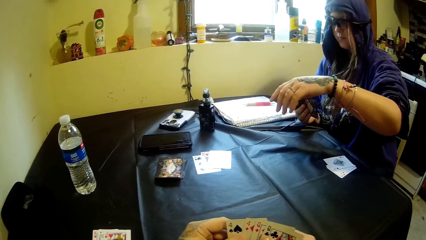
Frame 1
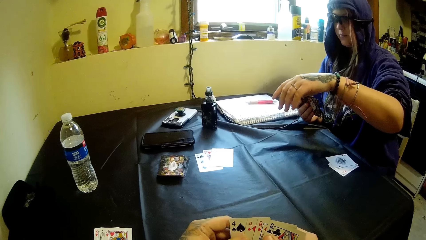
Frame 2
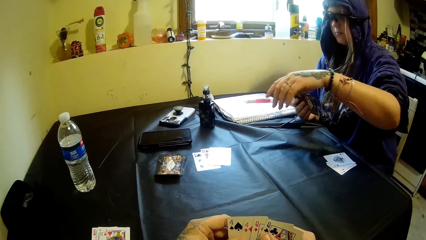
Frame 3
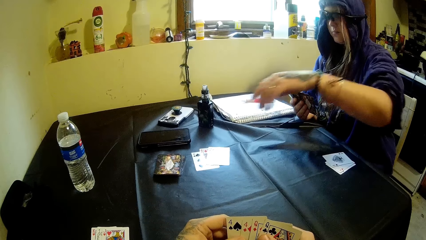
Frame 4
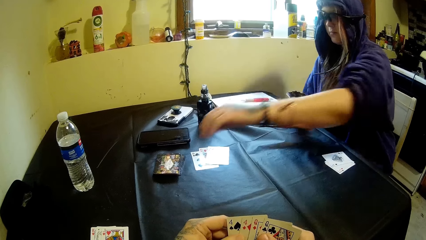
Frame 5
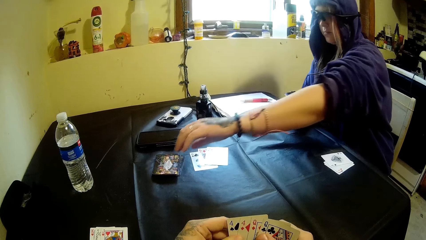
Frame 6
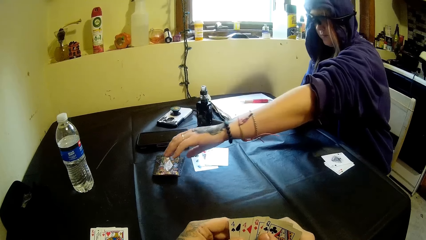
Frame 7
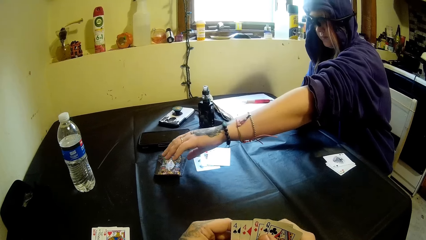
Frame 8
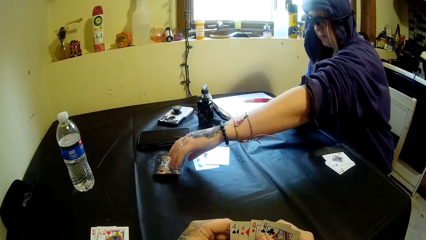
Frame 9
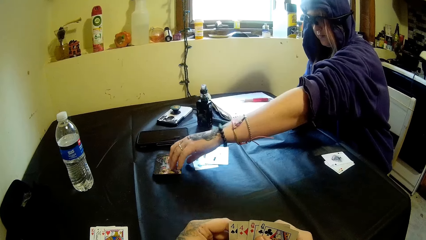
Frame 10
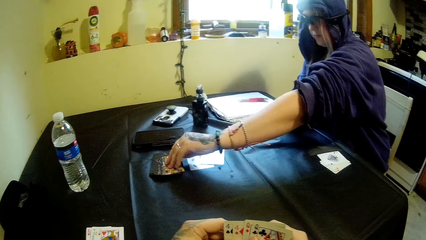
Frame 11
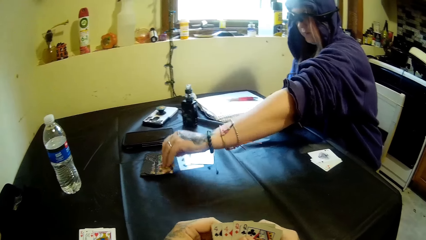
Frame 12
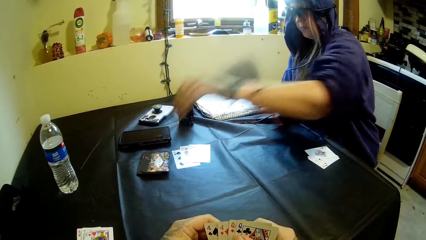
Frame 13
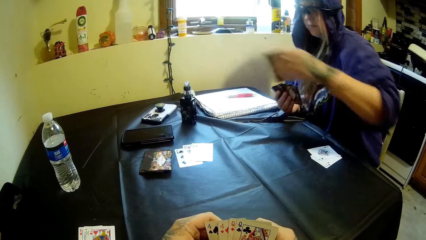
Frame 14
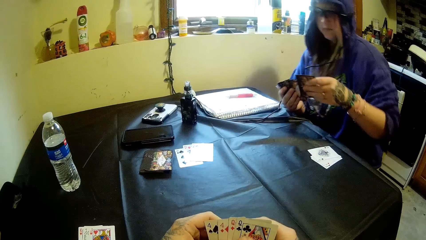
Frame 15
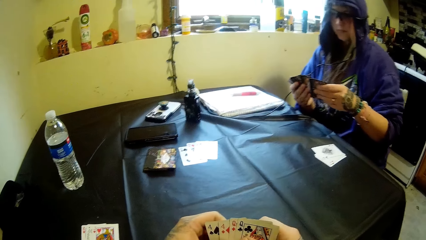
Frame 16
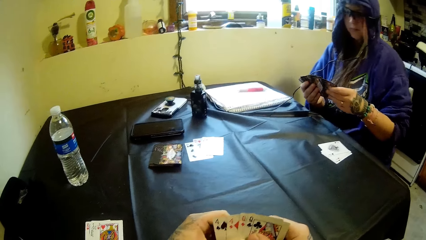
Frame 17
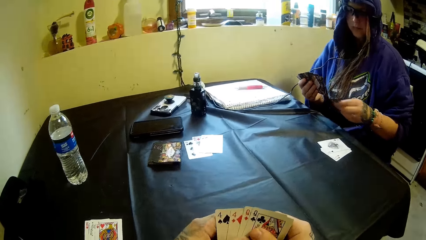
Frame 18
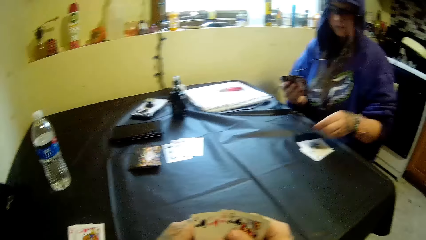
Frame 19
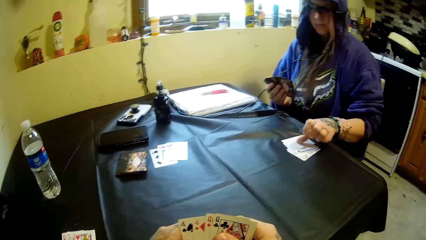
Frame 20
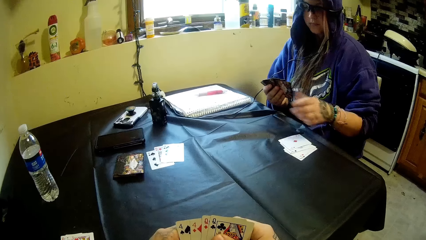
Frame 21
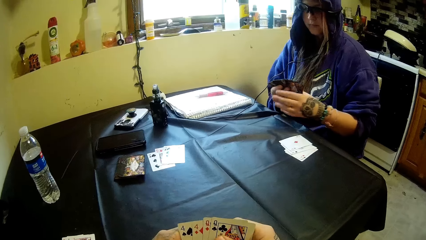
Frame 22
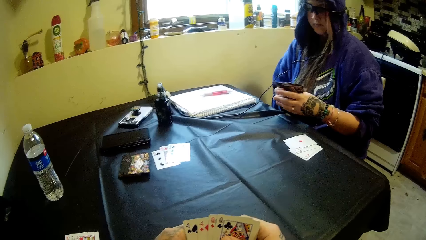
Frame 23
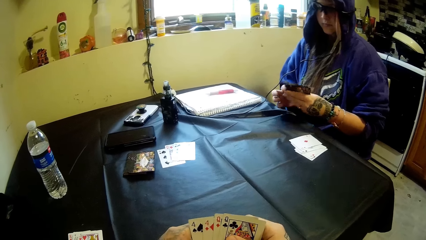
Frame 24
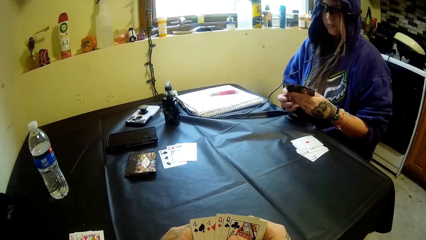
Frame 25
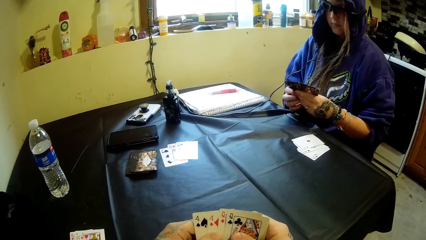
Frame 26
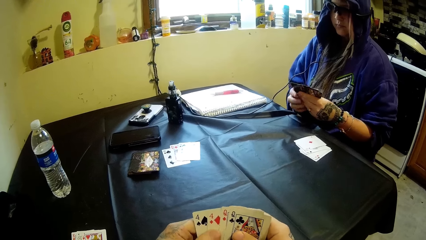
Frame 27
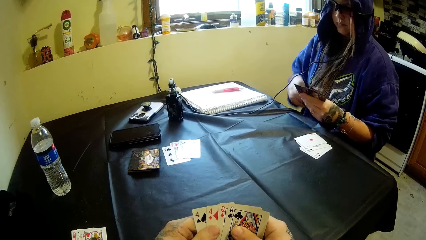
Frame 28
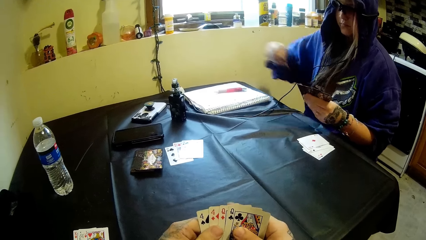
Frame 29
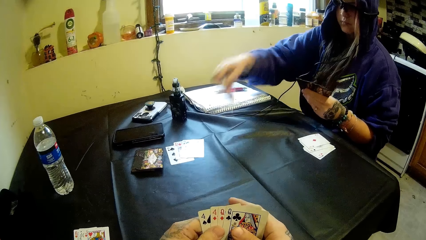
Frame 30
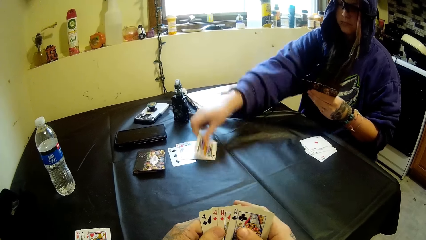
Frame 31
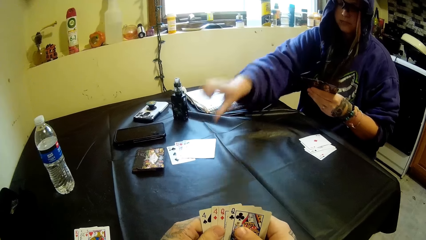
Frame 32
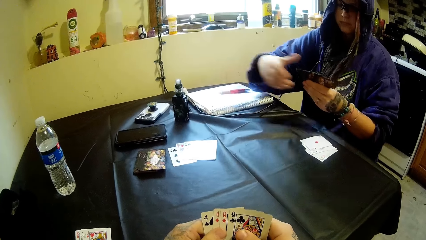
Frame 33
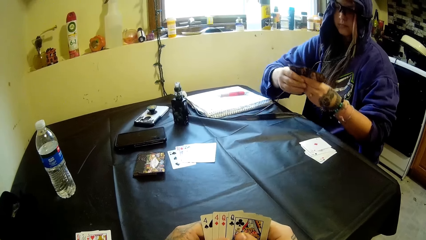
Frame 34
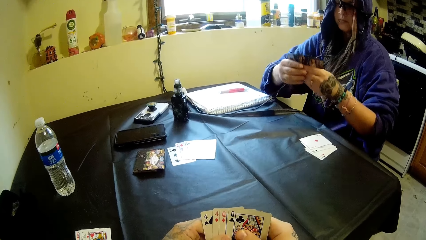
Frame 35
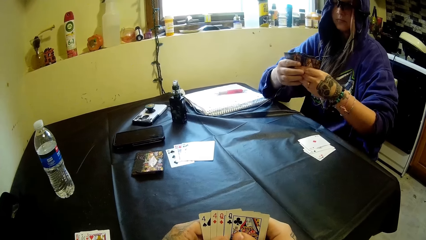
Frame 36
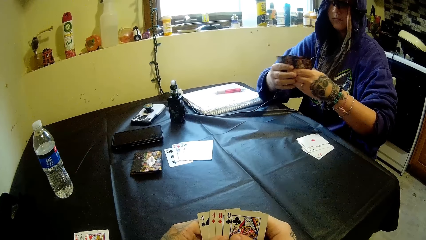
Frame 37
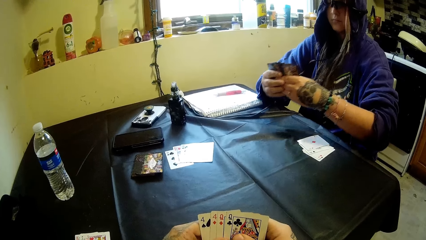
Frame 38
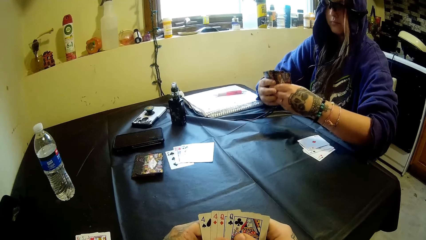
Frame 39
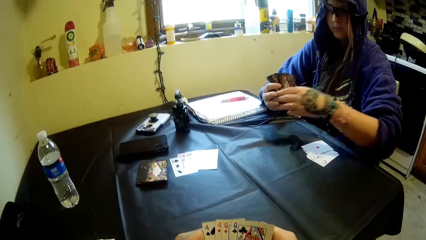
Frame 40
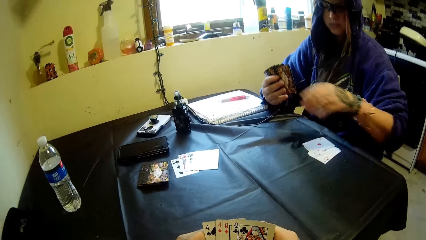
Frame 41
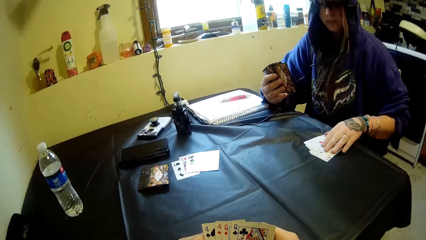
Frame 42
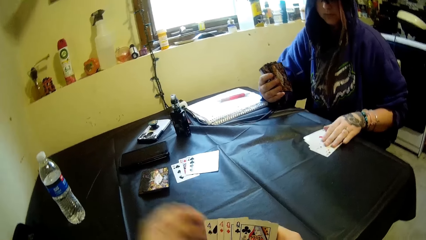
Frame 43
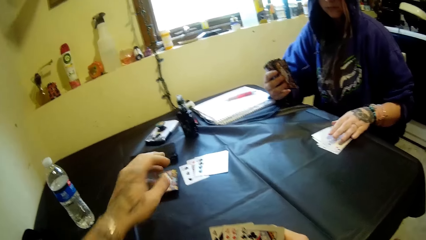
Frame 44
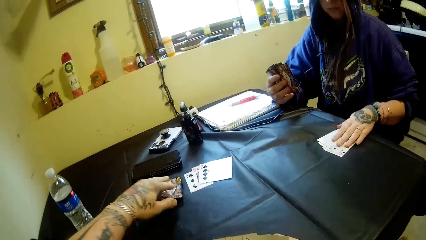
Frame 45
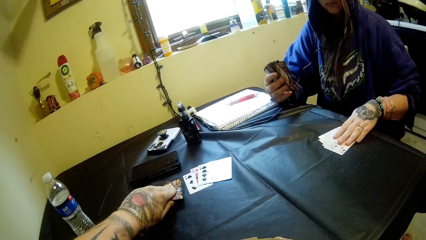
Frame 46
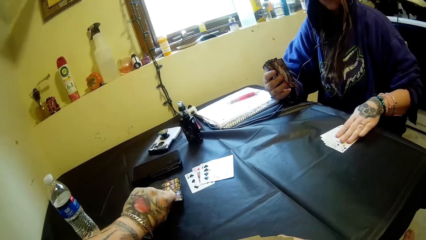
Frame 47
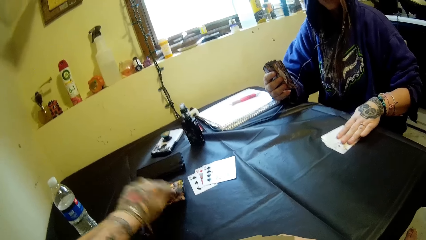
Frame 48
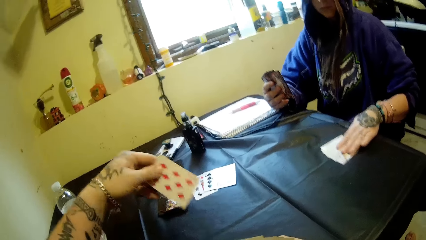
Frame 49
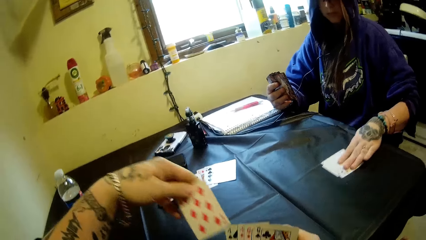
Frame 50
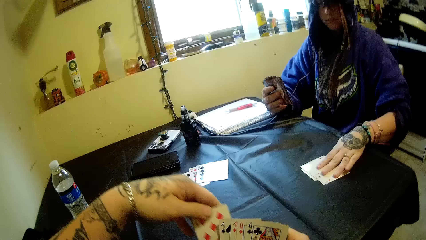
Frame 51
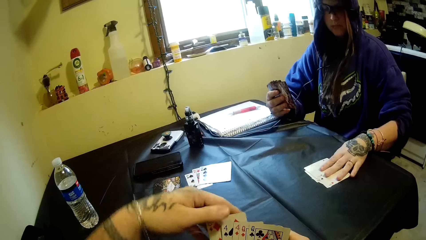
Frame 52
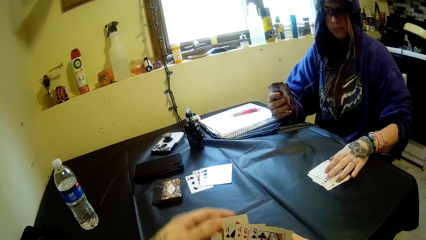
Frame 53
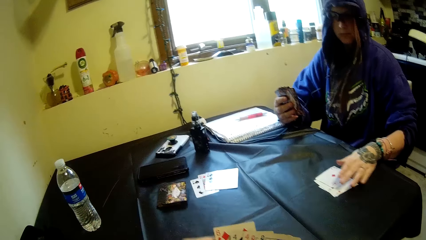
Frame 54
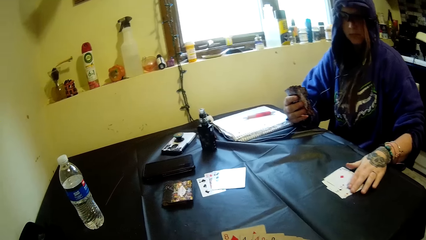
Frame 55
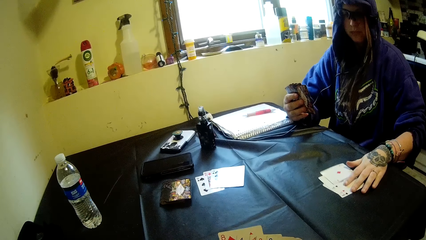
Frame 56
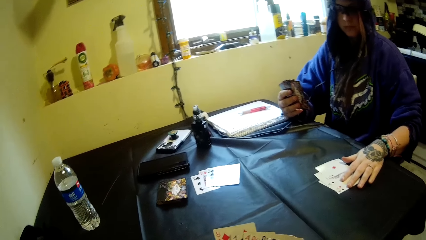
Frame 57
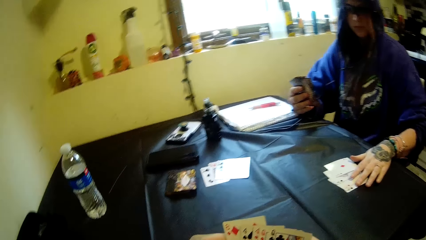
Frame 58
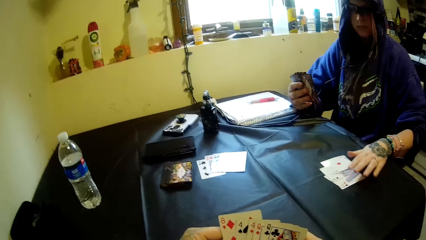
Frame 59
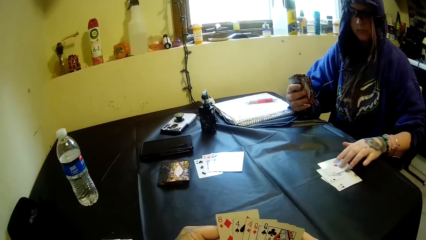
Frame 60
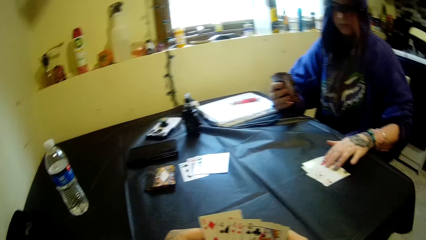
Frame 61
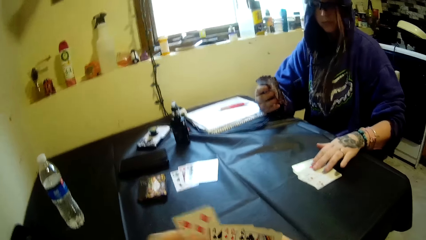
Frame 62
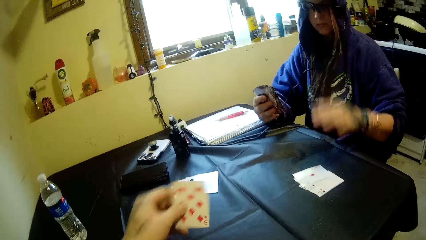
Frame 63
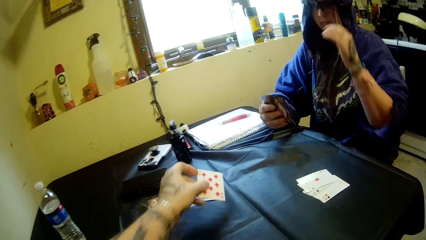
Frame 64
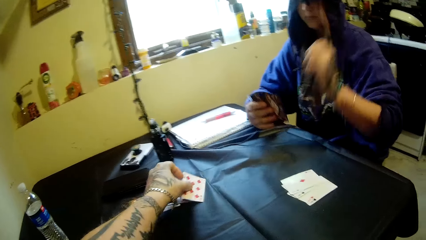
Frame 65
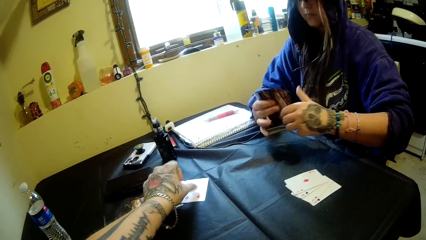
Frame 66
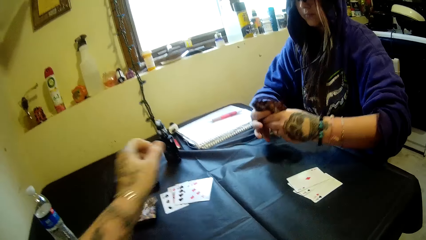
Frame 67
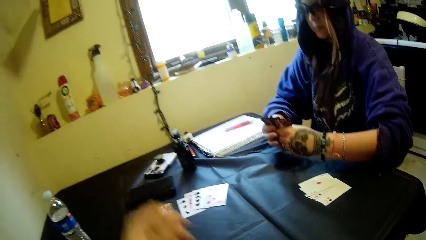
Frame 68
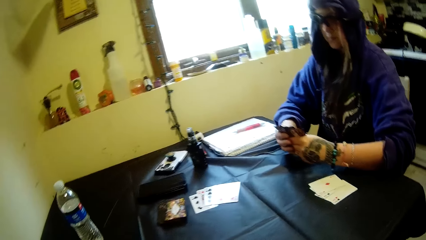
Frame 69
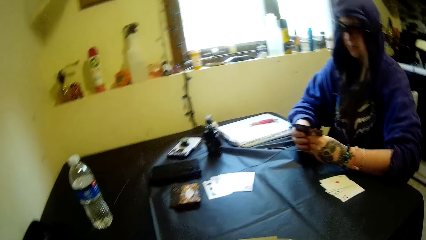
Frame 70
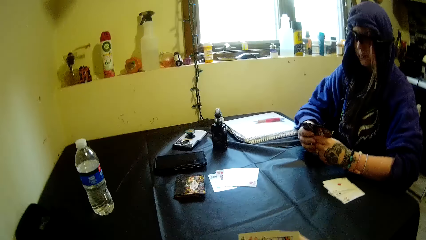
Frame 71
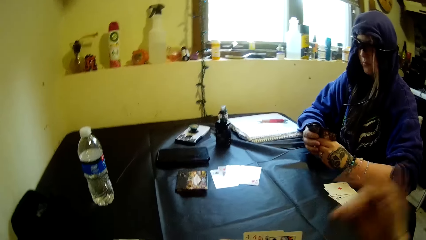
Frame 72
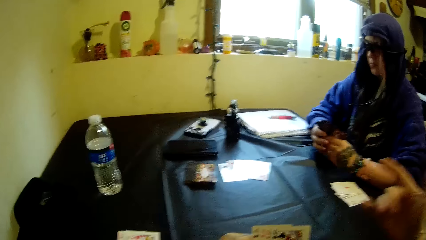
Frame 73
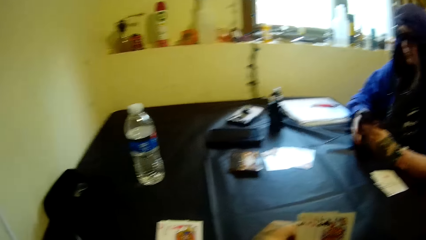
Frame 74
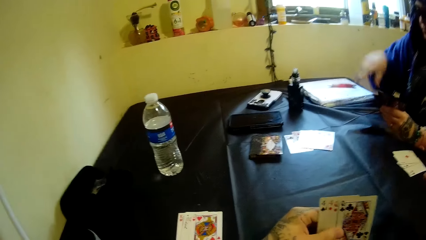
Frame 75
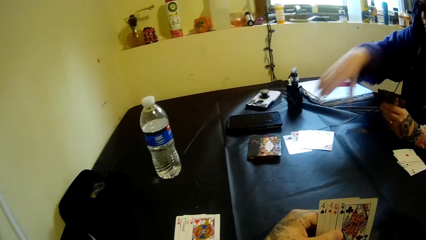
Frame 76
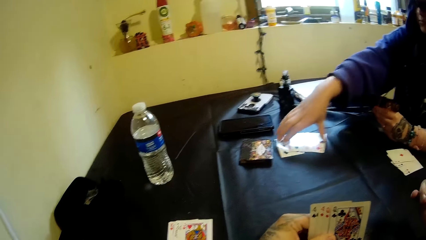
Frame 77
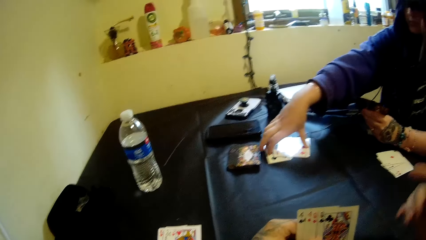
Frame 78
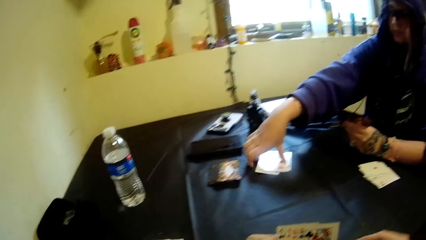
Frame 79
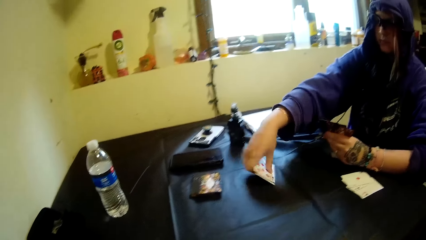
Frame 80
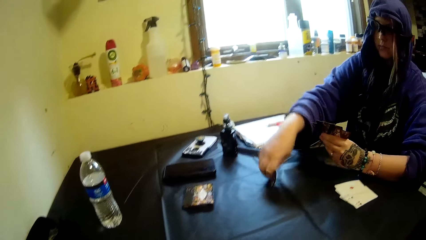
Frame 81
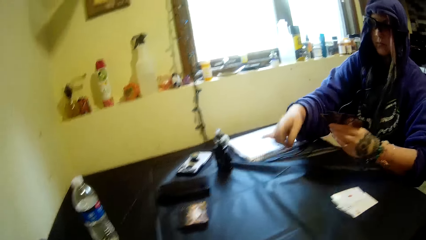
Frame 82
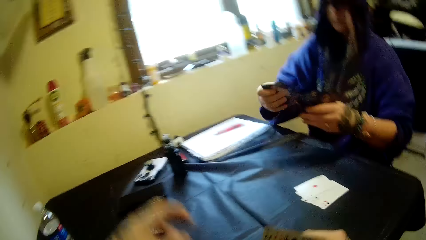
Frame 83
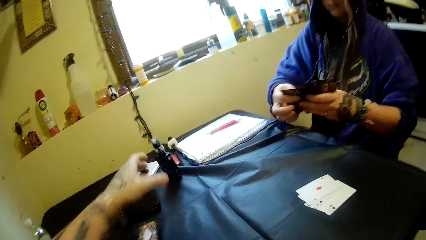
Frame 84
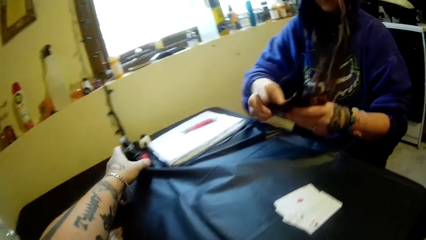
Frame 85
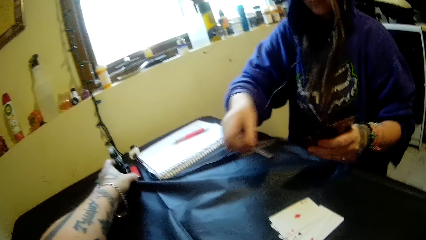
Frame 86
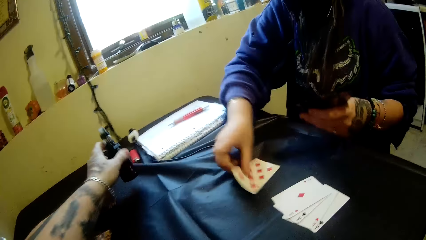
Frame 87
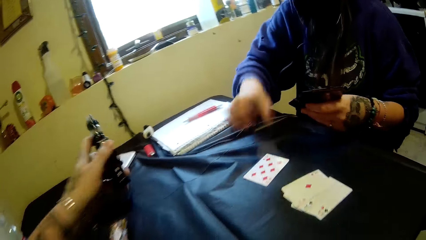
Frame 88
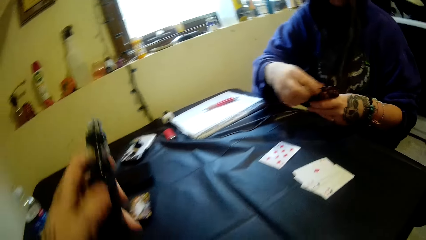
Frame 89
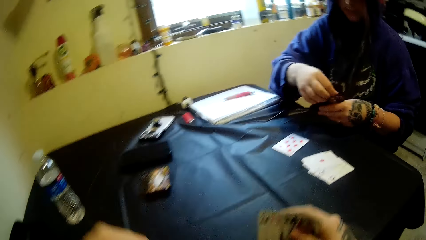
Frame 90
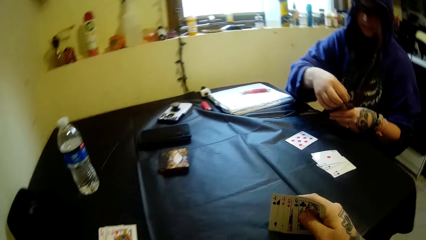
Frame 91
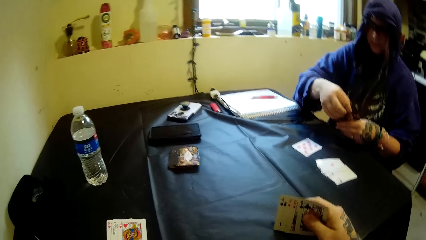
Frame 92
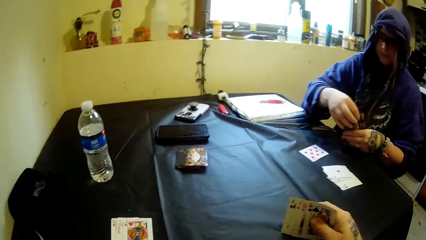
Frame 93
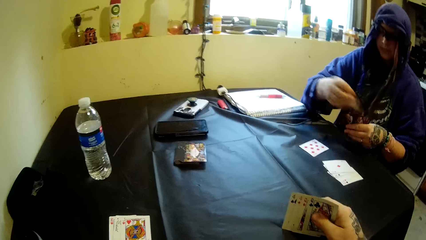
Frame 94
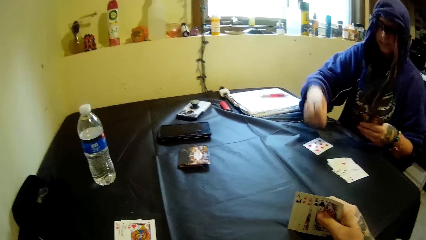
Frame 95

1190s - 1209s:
A woman picks a card from the stack of cards on the table with her left hand. She looks at the card. She joins the card in her left hand with the other cards on the table. She drops a card on the table with her left hand, on the others. She holds the cards with her left hand. She looks at the cards. She moves the cards in her hands. She places the card in her right hand on the table, on the others. She holds the cards with her right hand. She moves the cards in her hands. She looks at the cards. She places her left hand on the cards. The camera wearer adjusts the cards on the table with his left hand. He picks a card from a stack of cards on the table with his left hand. He looks at the card. He joins the card in his left hand with the other cards in his hands, under the others. The woman moves the cards on the table with her left hand. The camera wearer picks a card from the others. He places a card in his left hand on the table, on the other. The woman looks at the cards. The camera wearer gestures at the woman. The woman gestures to the camera wearer. She moves the card on the table with her right hand. She holds the cards on the table. She picks the cards from the table. She places cards on the others. The camera wearer picks an electronic cigarette or vape pen on the table with his left hand. The woman drops a card on the table with her right hand.
